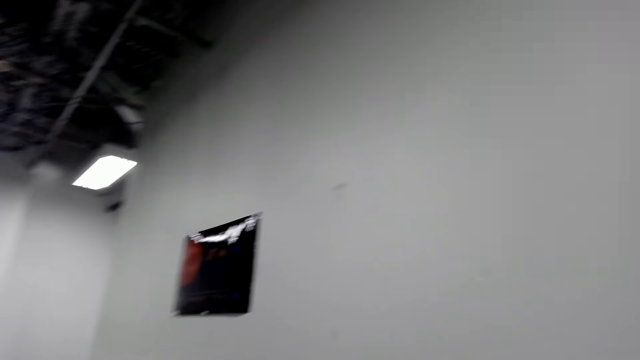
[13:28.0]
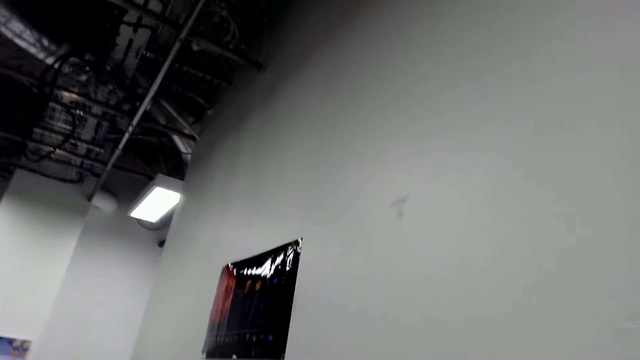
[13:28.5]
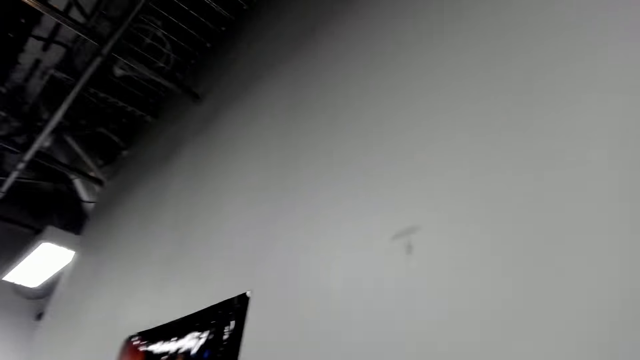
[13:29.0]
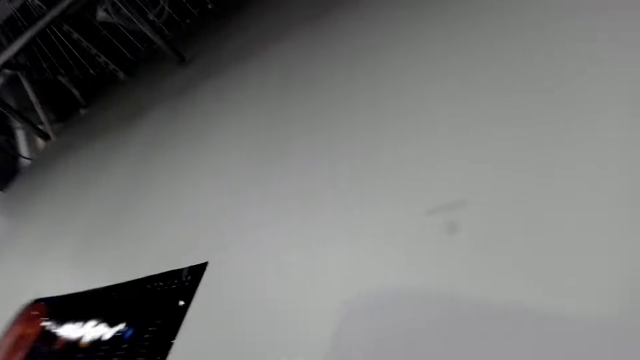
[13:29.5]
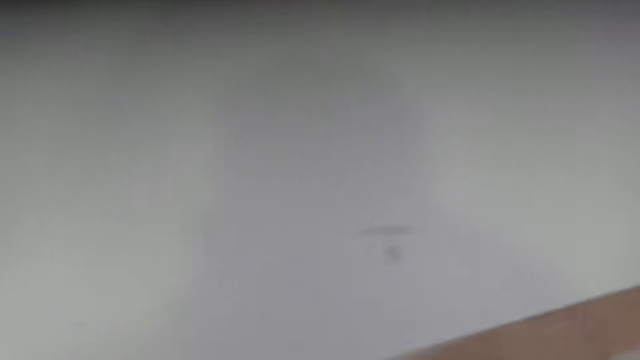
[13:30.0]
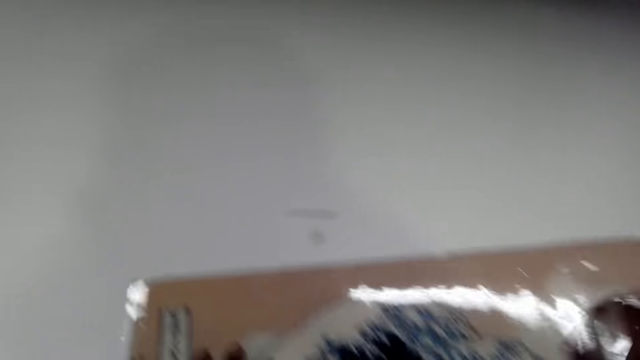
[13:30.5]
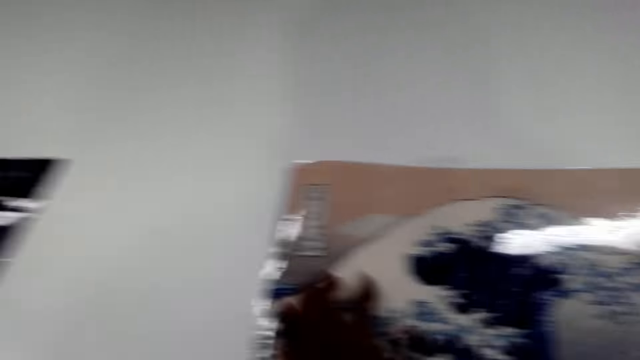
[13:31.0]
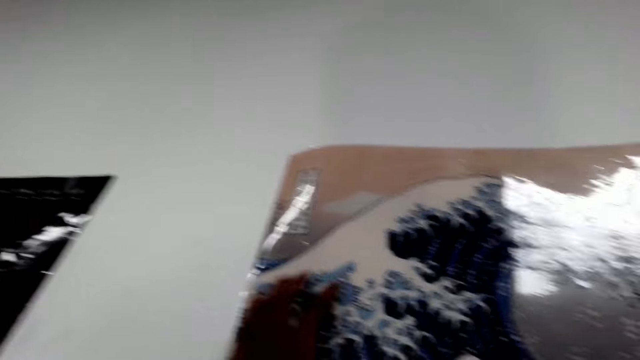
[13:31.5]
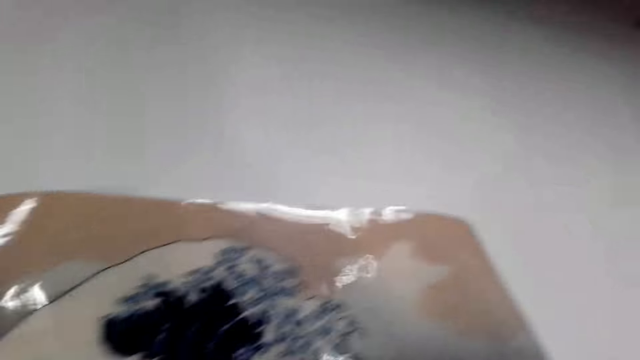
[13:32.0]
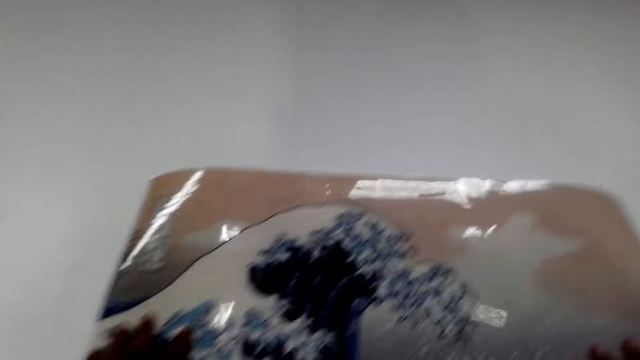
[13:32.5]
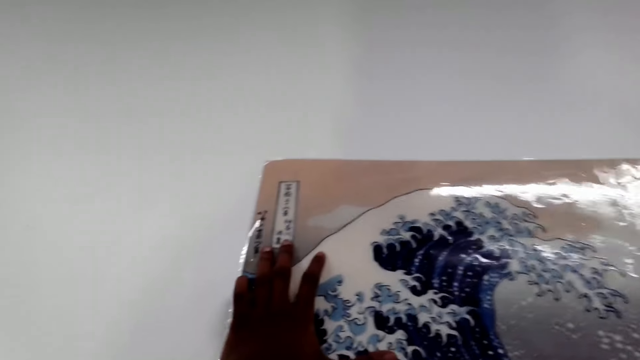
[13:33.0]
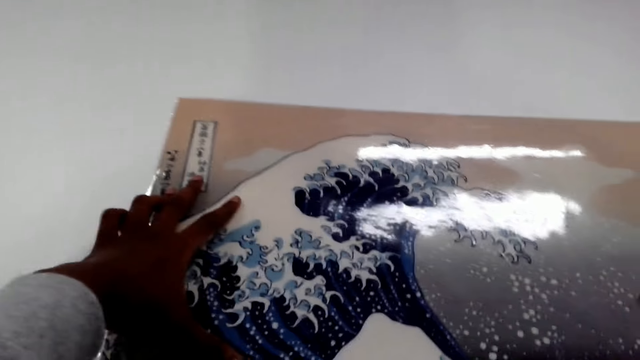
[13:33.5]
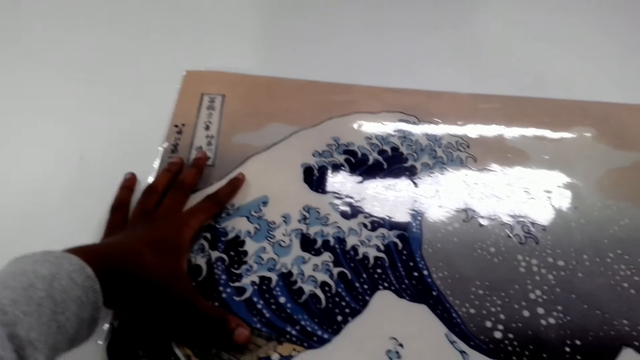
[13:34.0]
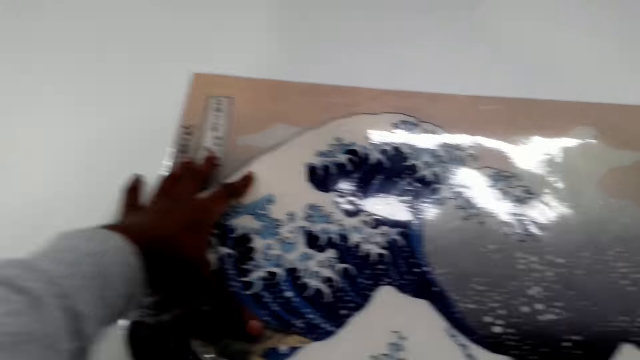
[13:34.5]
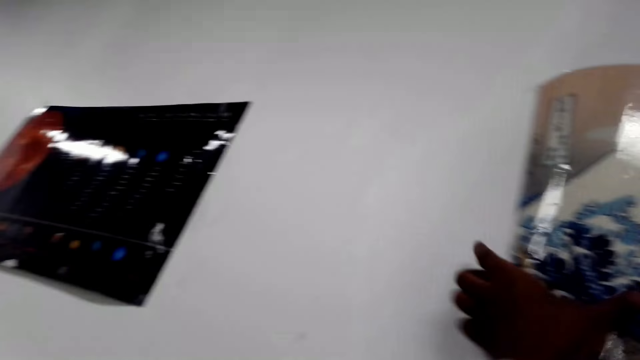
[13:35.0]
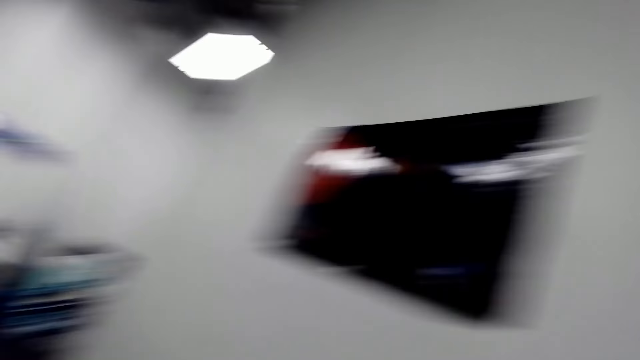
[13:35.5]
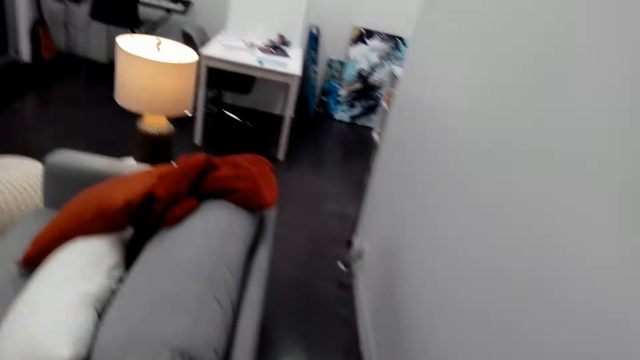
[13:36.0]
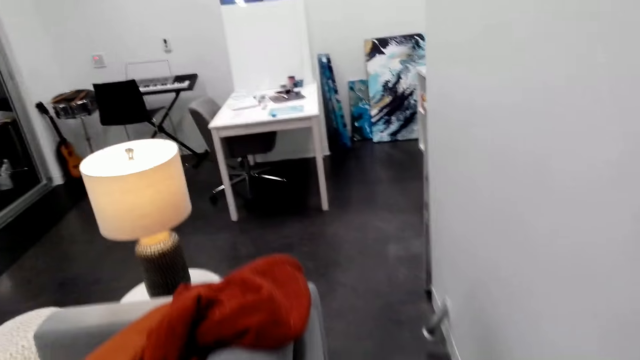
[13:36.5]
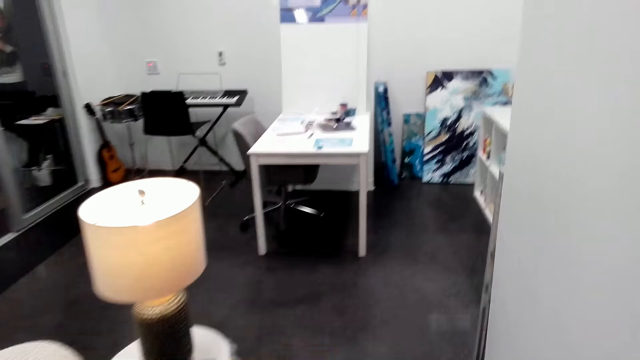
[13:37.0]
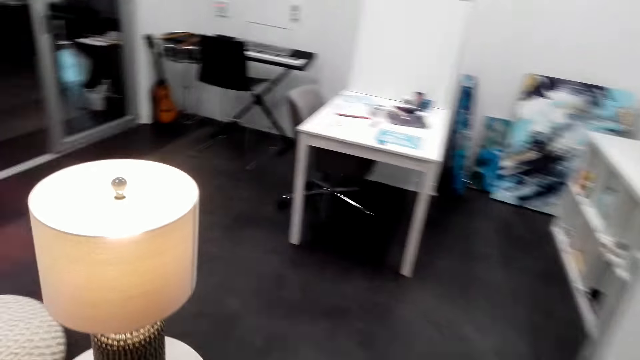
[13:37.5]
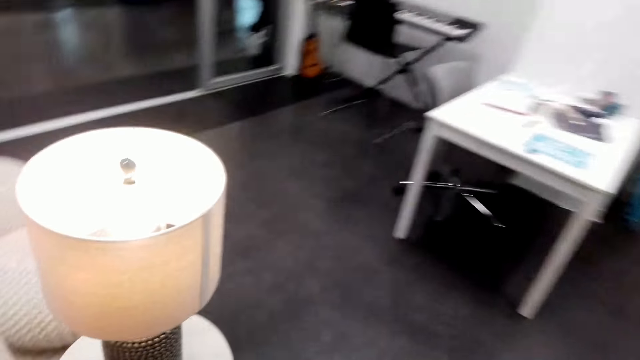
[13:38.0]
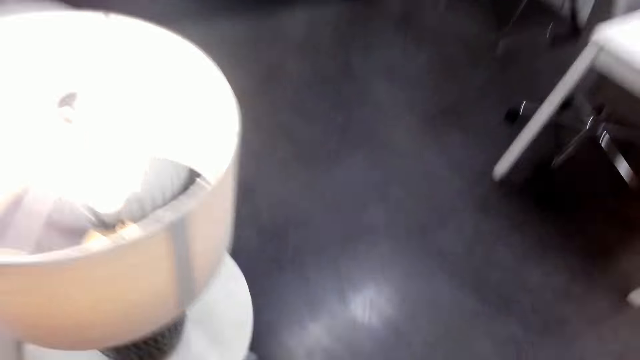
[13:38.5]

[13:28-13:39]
The camera wearer turns back. They place a poster on the wall. They walk towards the lamp stool.

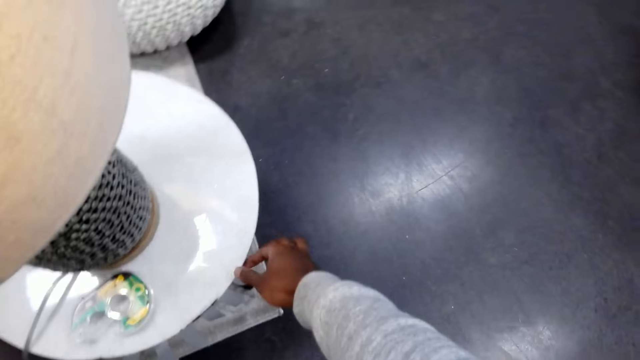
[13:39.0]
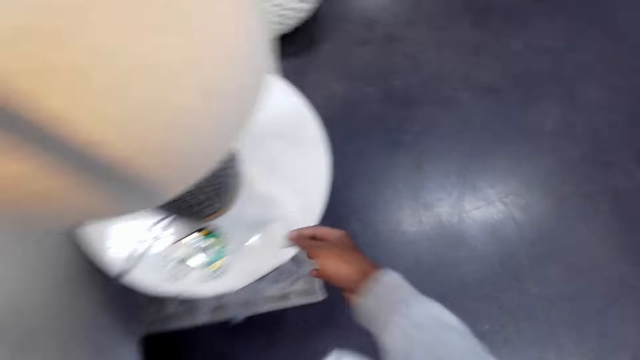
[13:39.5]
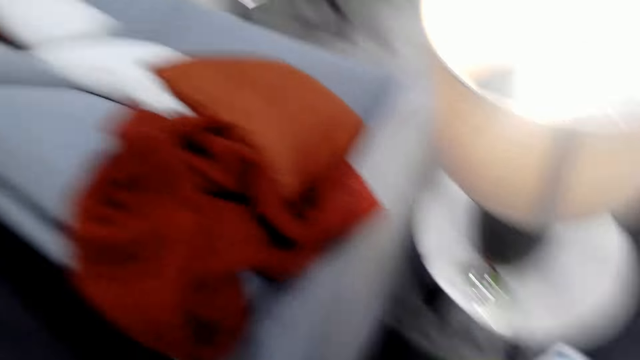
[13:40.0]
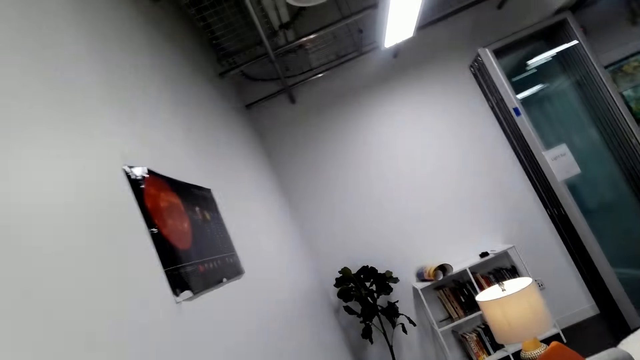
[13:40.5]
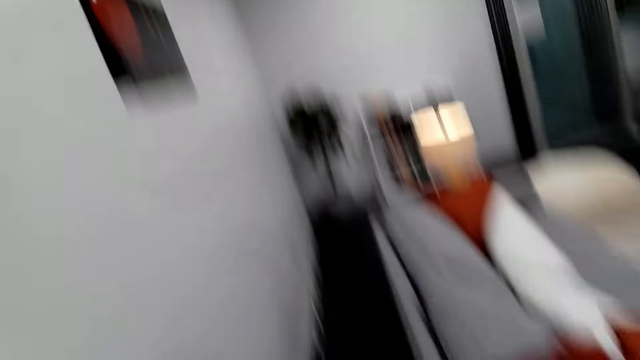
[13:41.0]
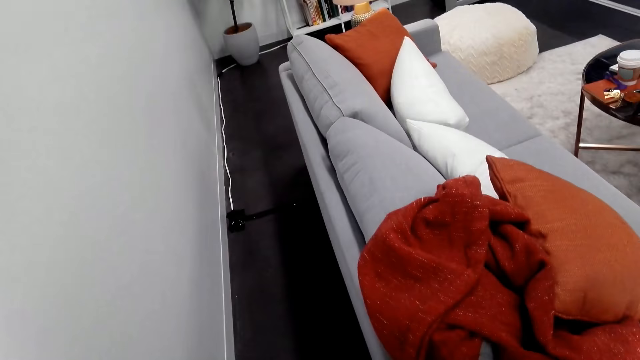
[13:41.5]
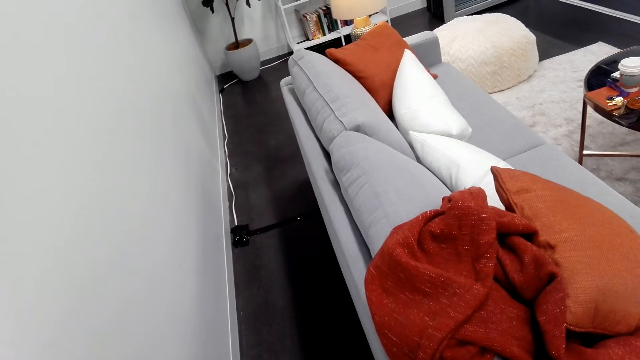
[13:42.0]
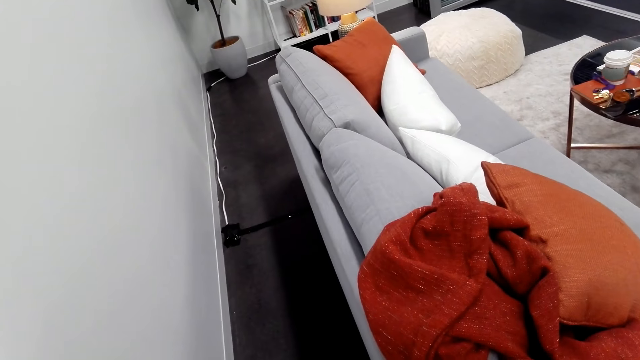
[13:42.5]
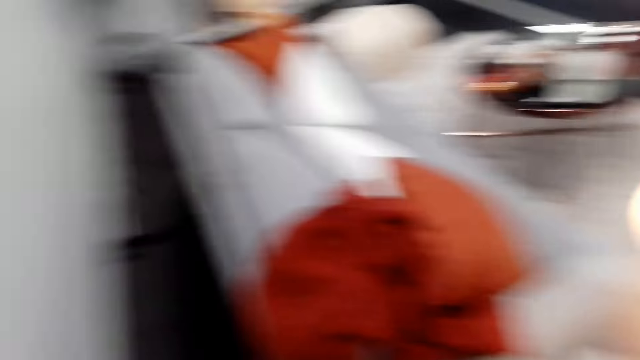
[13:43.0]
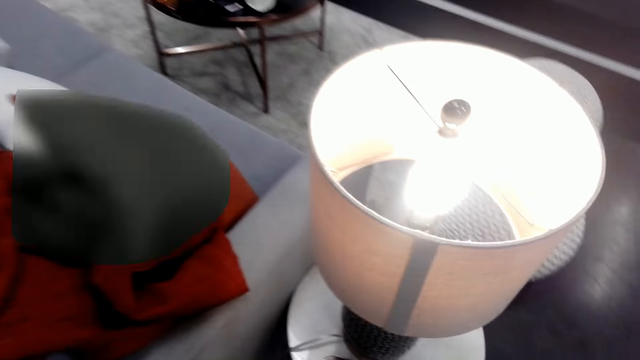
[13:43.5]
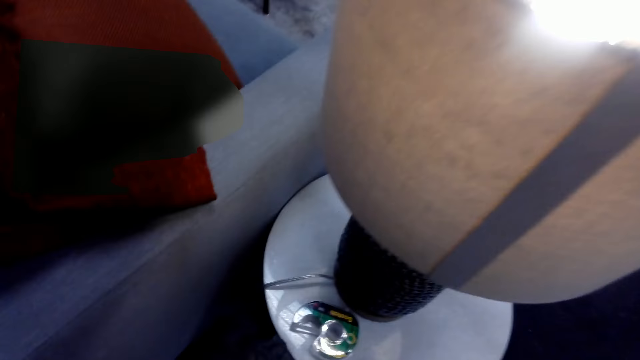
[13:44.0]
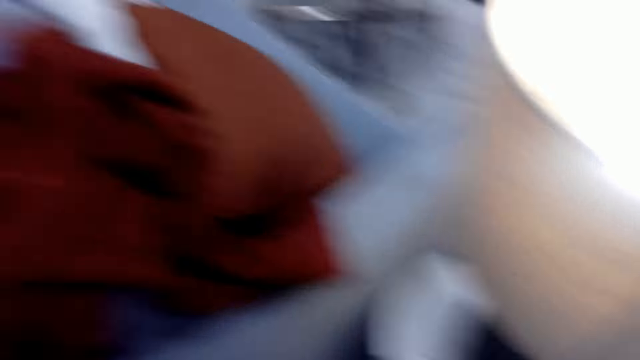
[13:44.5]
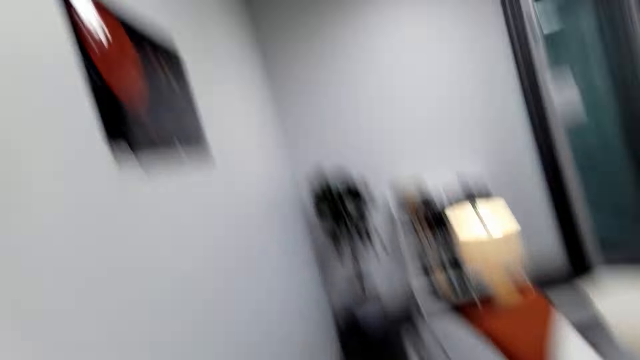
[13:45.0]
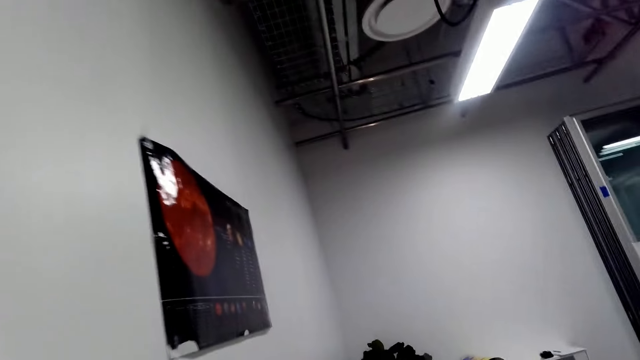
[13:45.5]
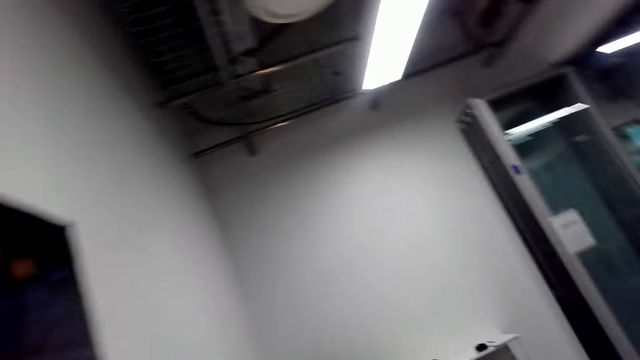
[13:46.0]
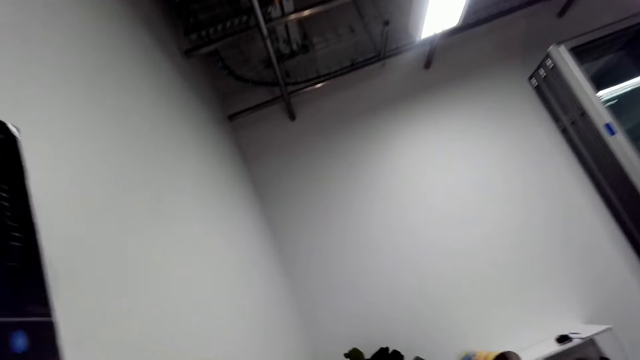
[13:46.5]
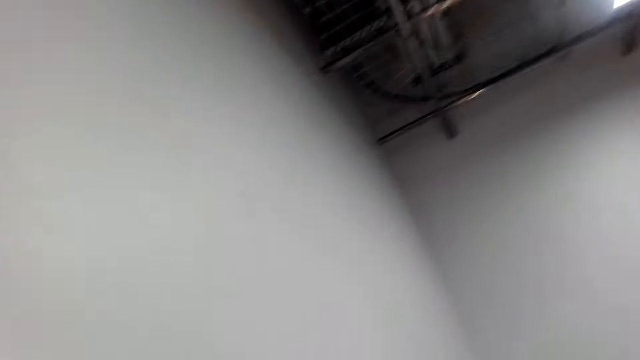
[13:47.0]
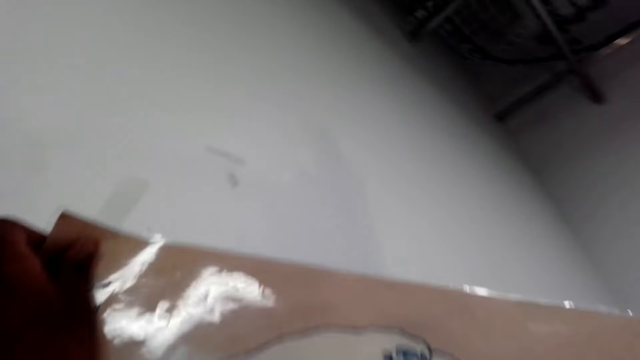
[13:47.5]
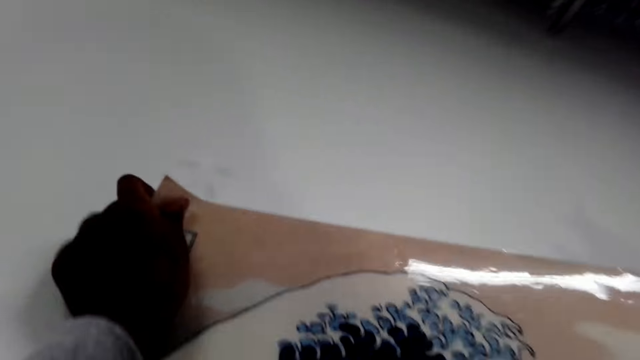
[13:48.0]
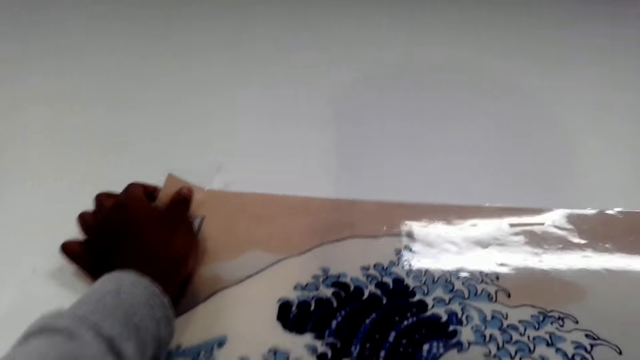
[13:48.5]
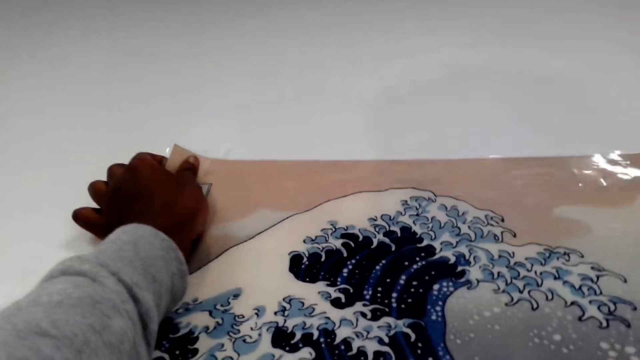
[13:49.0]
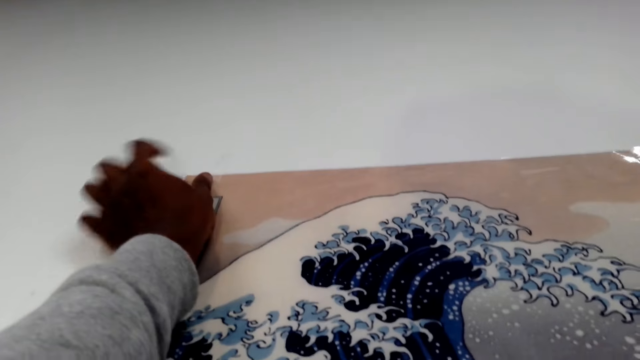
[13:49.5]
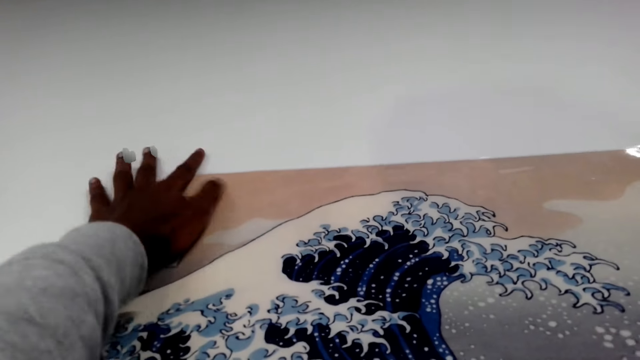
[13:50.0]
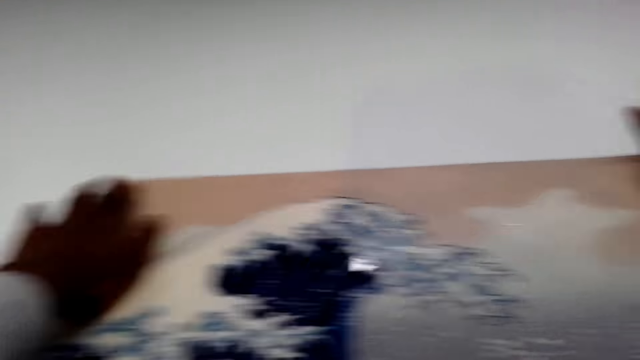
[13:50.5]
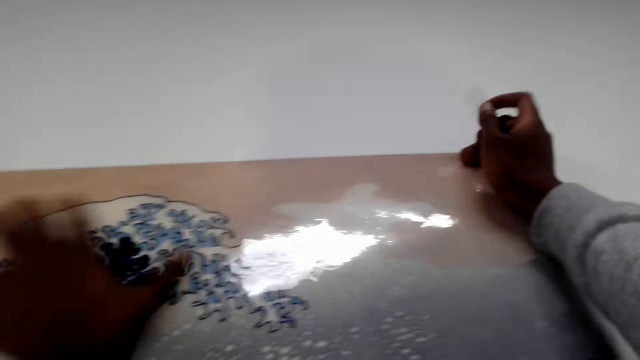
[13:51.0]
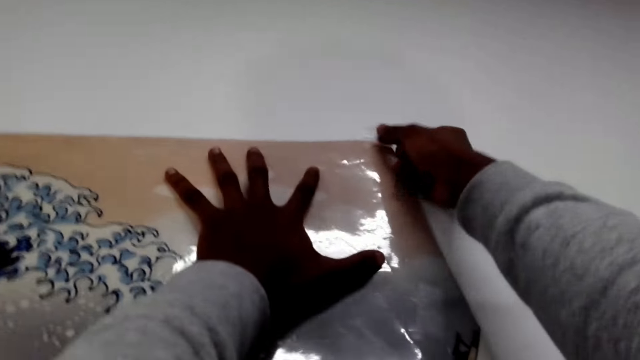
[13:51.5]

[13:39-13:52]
The camera wearer picks up a piece of masking tape or sellotape. They walk around. They place a poster on the wall. They put the sellotape on the corners of the table.
